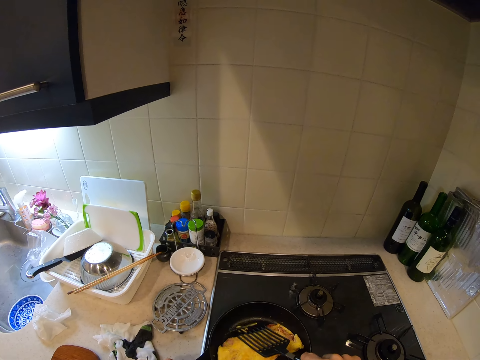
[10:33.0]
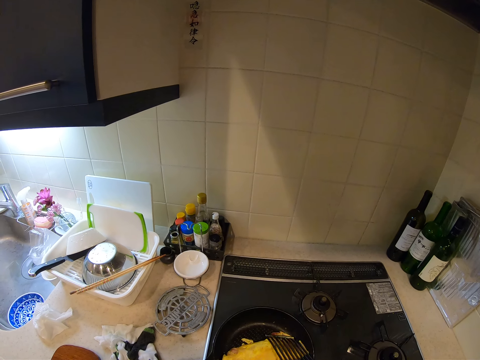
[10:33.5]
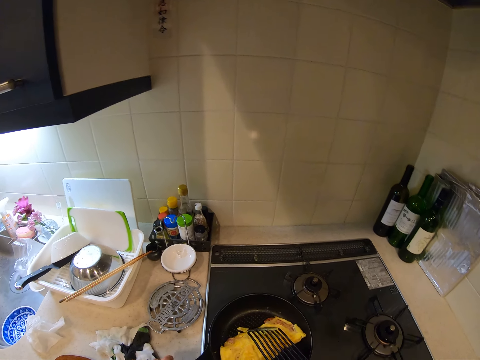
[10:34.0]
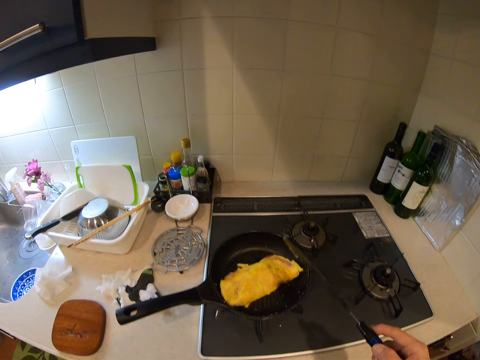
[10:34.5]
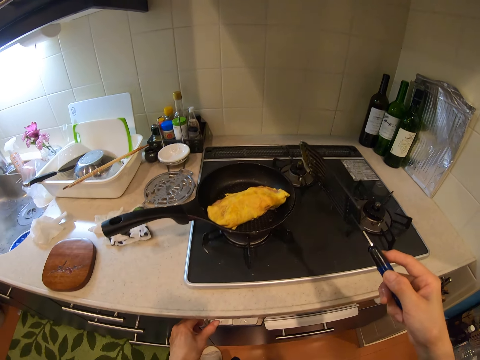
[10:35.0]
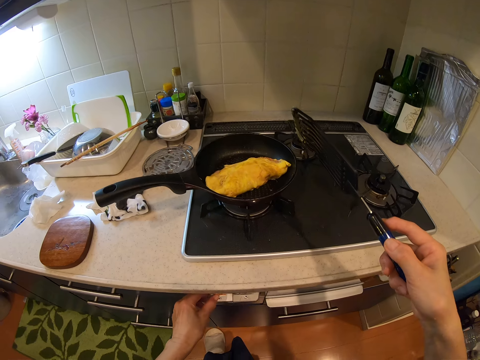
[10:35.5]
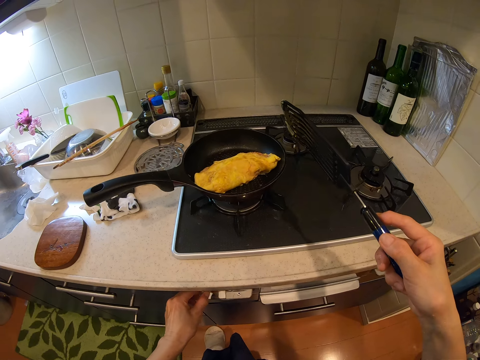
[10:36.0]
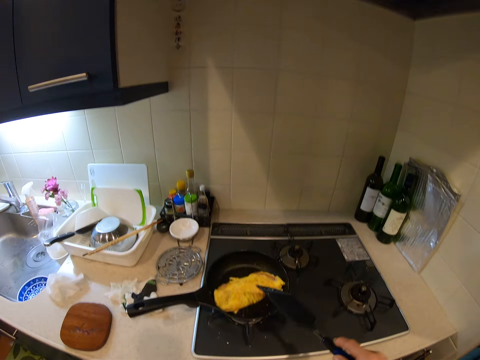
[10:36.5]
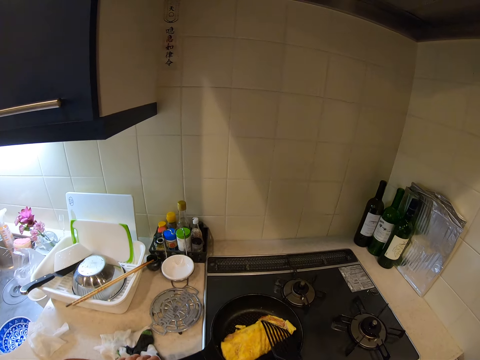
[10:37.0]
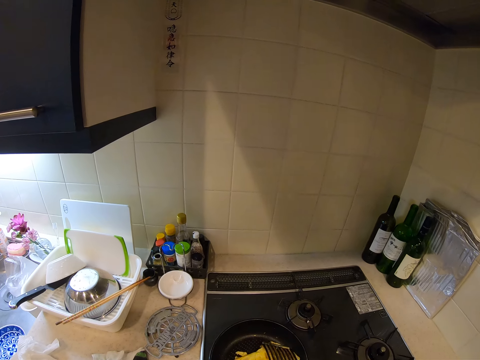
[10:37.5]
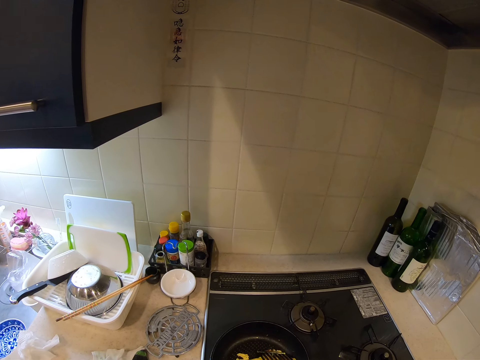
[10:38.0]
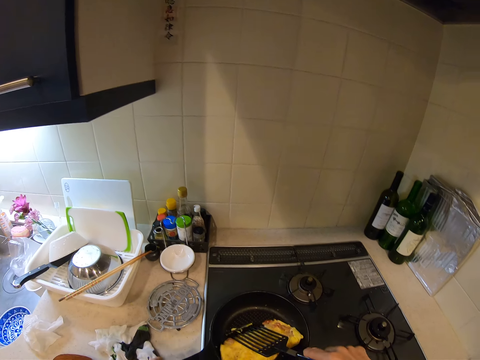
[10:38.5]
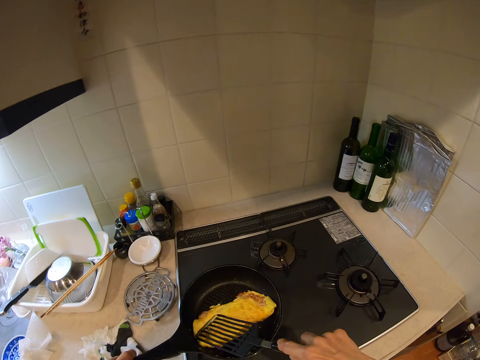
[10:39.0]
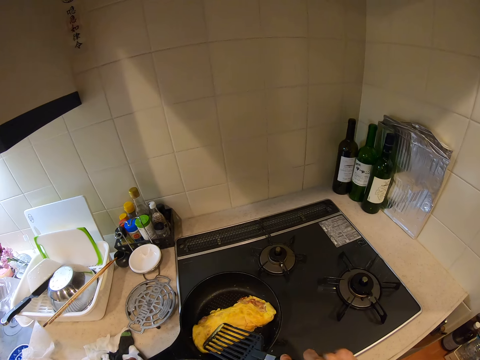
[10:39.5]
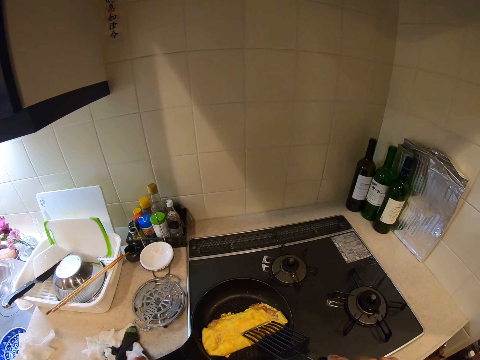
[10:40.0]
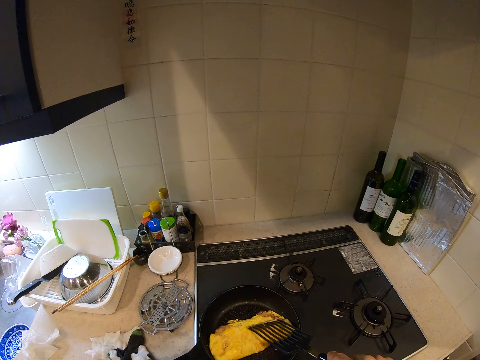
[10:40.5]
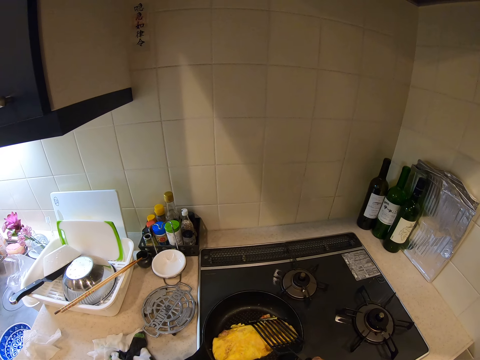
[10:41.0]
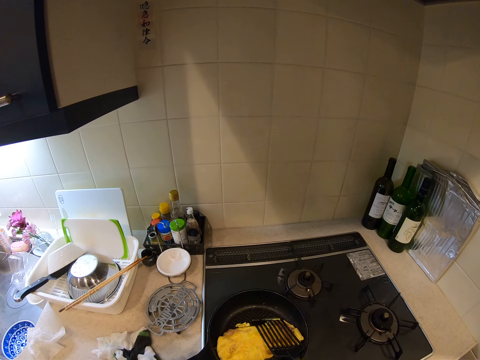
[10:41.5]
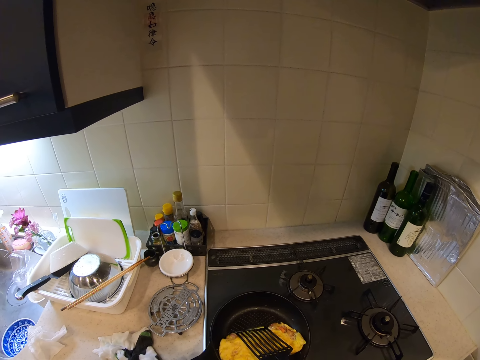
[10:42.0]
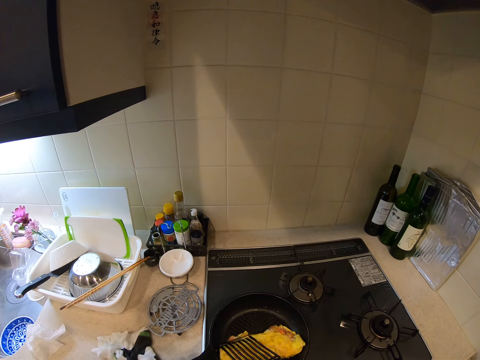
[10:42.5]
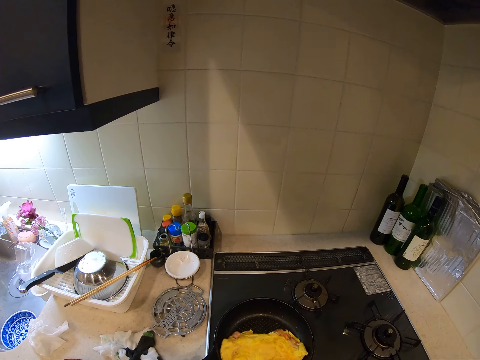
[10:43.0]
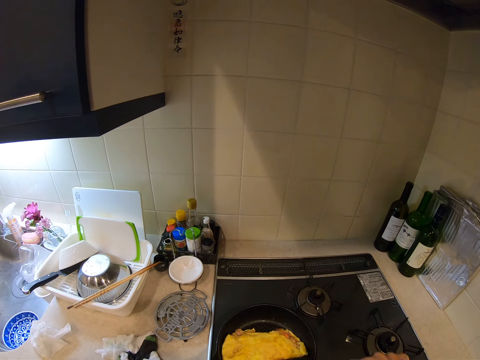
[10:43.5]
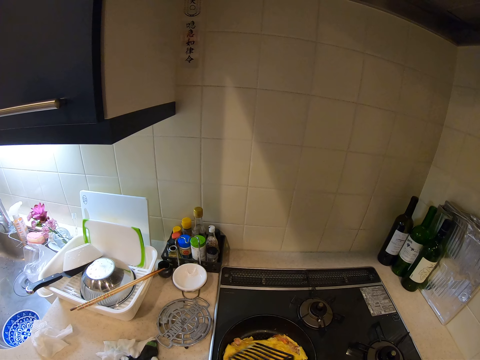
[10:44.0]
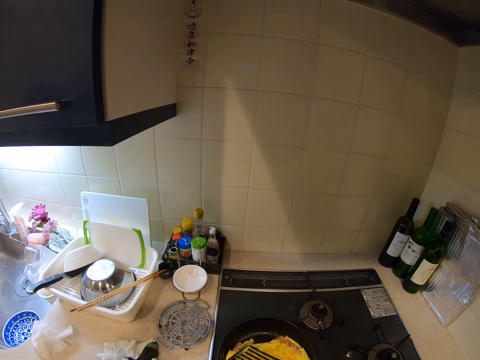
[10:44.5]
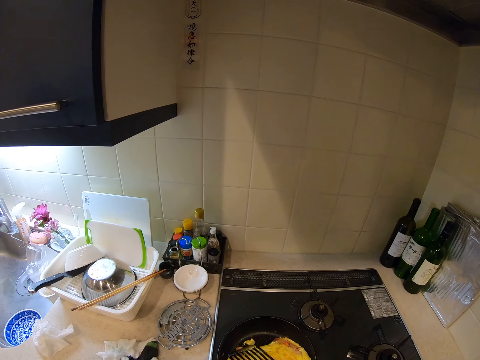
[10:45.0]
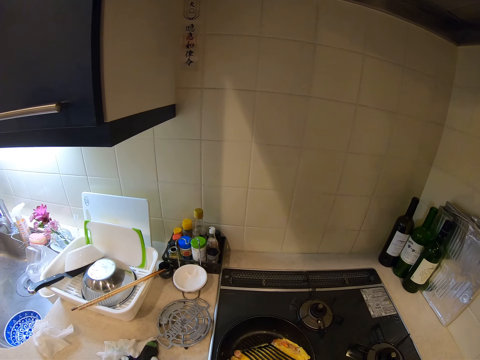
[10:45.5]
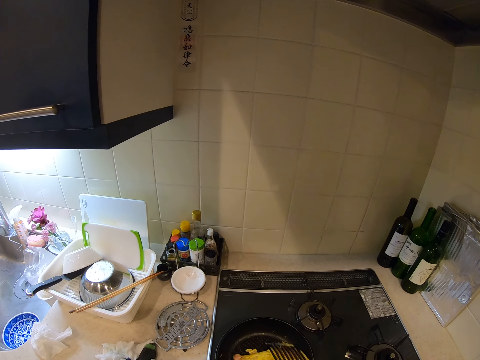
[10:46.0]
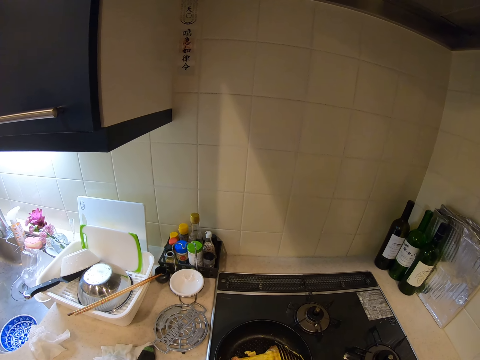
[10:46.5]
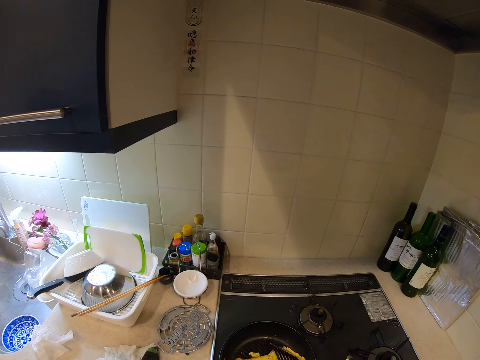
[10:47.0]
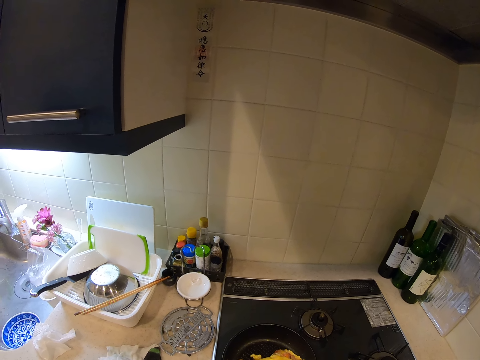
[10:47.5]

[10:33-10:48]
The camera wearer moves her hand backwards. She holds the knob on the stove with her hand. She turns off the gas cooker. She presses on the knob with her hand. She moves her hand towards the egg wrap and presses on the egg wrap in the frying pan with the spatula.

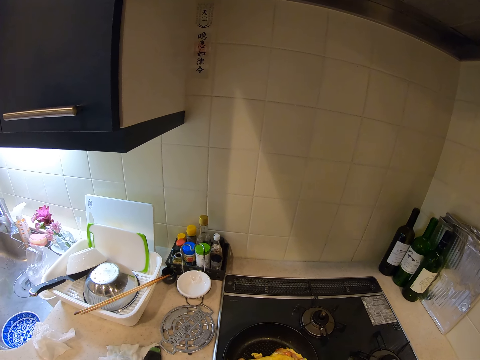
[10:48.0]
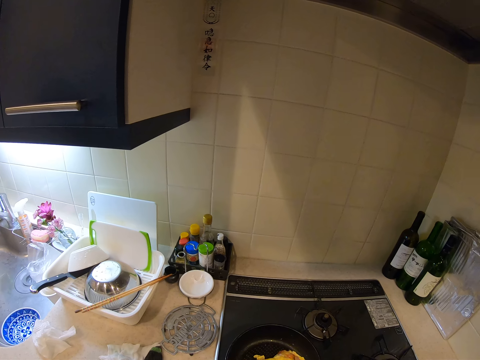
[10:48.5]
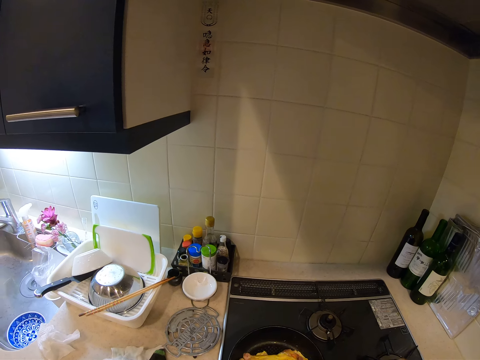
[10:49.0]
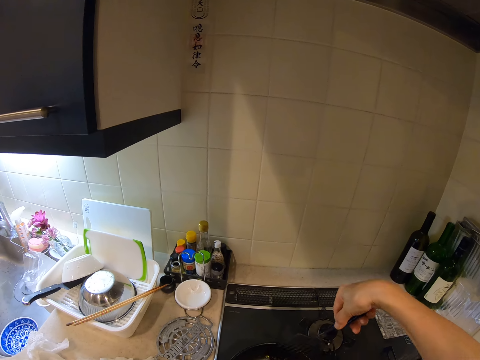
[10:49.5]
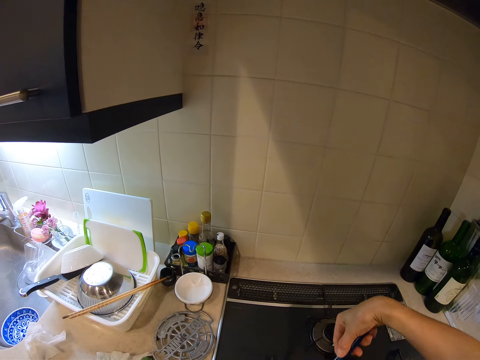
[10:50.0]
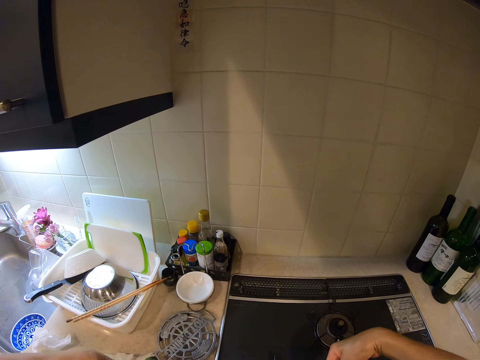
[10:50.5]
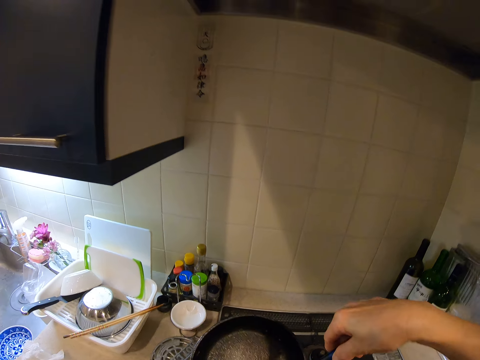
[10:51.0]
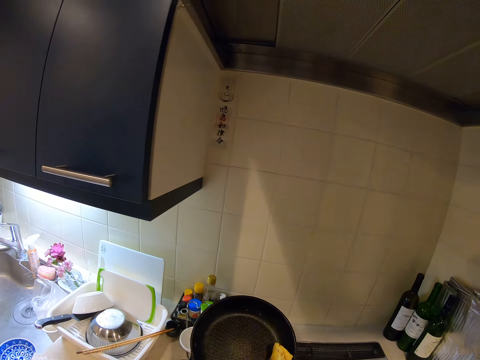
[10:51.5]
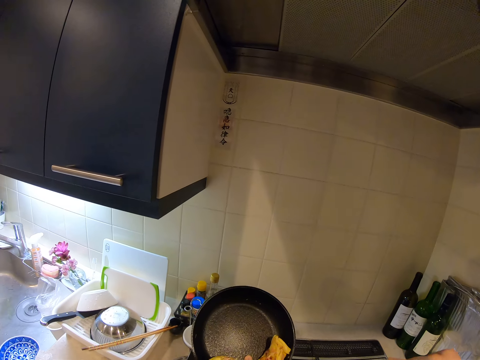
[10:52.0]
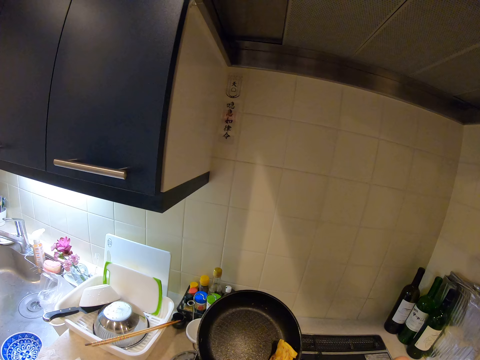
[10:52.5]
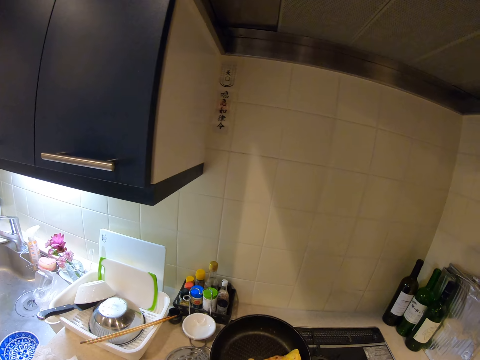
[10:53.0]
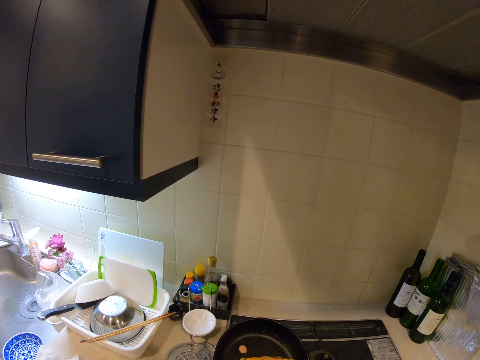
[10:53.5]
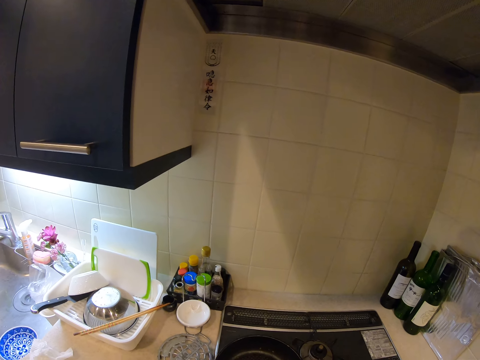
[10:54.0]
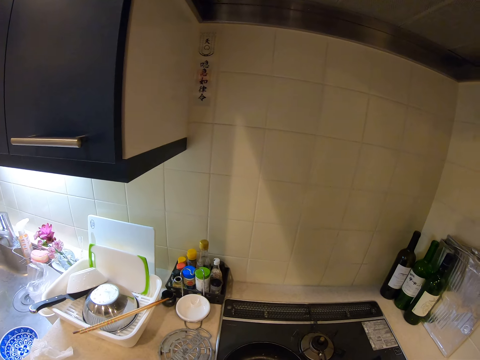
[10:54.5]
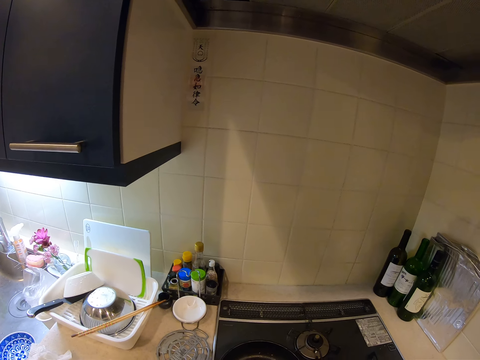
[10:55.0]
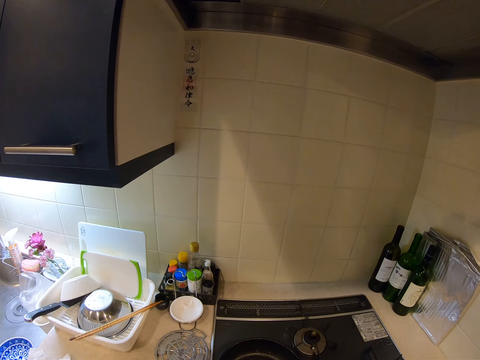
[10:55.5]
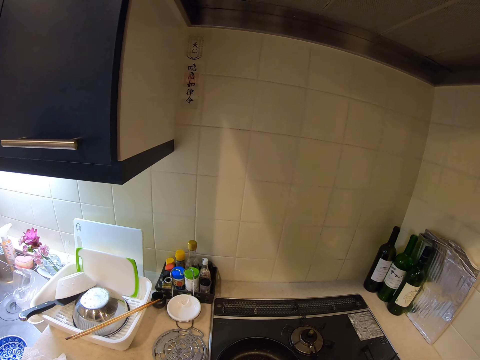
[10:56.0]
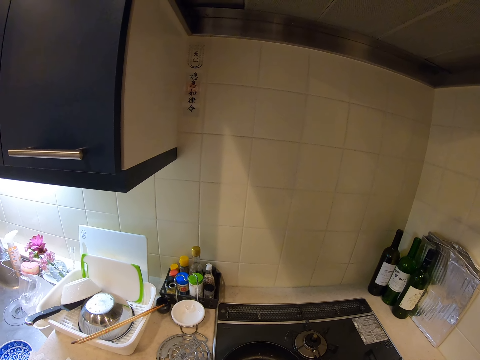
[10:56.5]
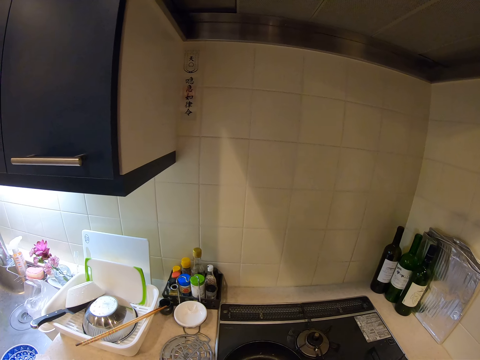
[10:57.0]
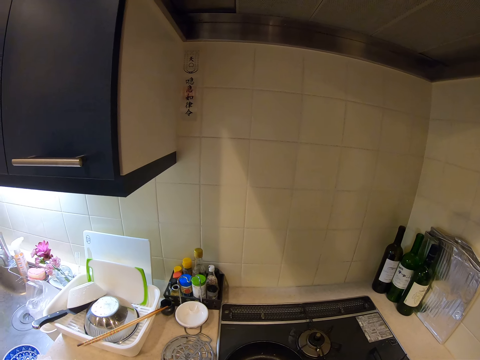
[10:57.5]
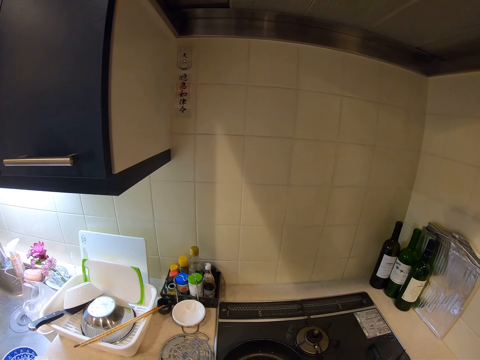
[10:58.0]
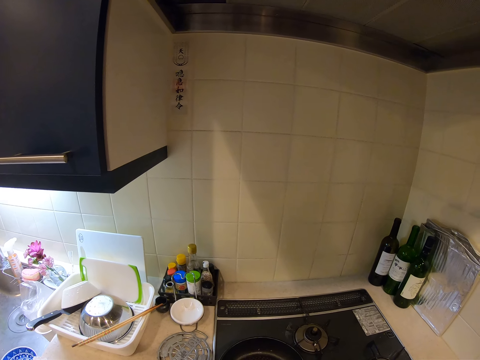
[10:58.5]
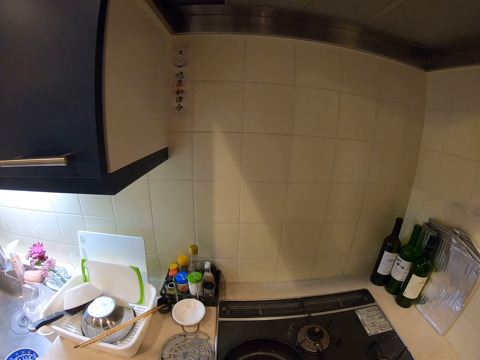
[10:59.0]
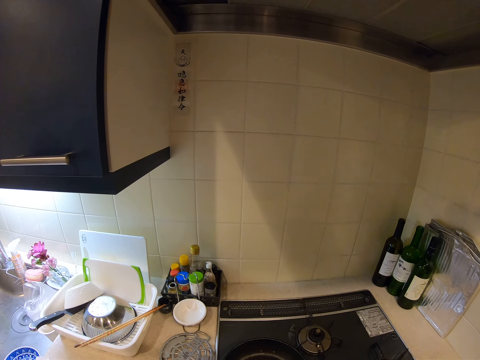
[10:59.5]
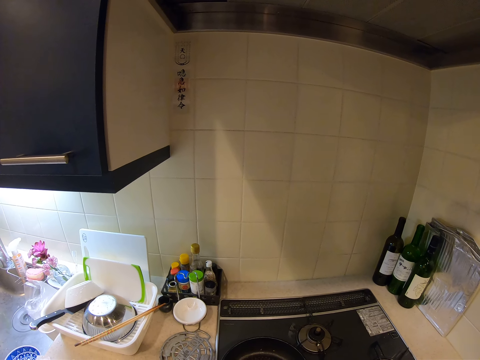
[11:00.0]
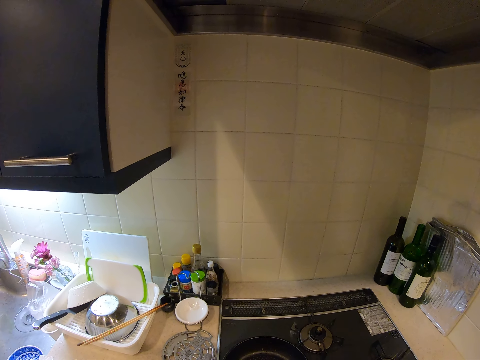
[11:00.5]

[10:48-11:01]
The camera wearer turns the egg or egg wrap in the frying pan with a spatula. They carry the frying pan from the gas stove. They lift up the pan, lower the pan towards the stove and place the pan on the stove. They press on the egg wrap with the spatula.
